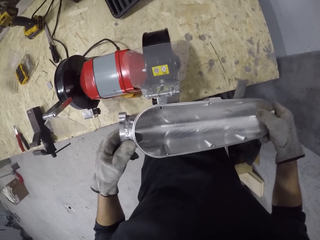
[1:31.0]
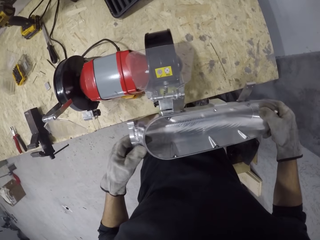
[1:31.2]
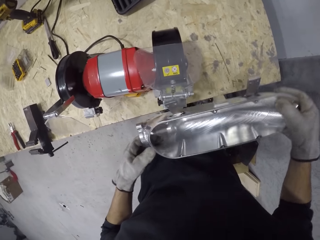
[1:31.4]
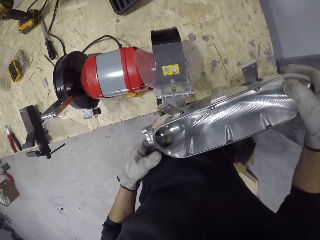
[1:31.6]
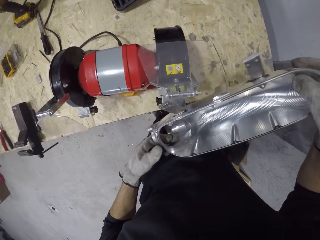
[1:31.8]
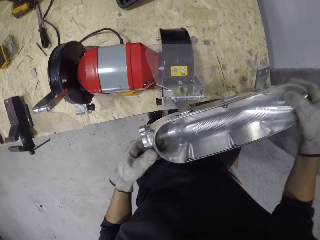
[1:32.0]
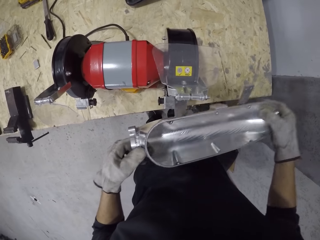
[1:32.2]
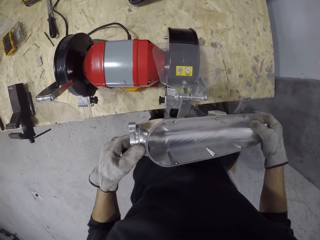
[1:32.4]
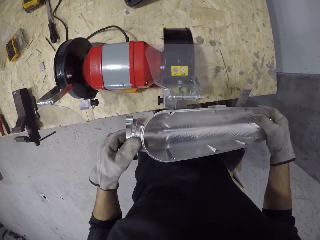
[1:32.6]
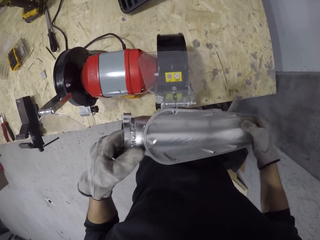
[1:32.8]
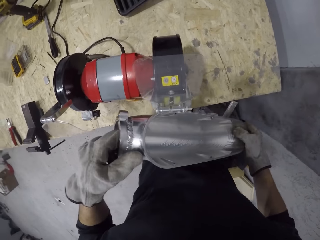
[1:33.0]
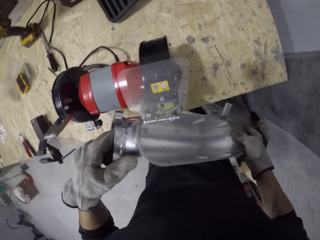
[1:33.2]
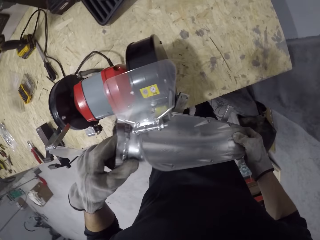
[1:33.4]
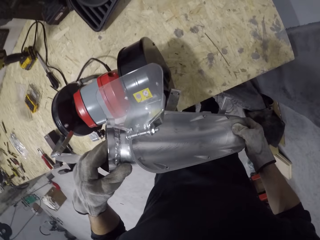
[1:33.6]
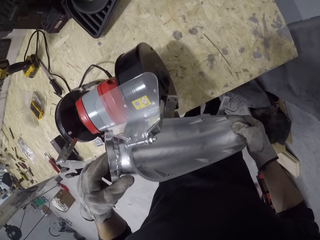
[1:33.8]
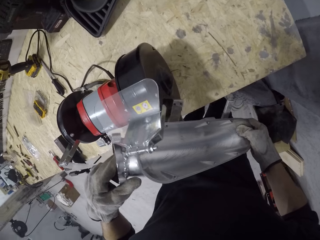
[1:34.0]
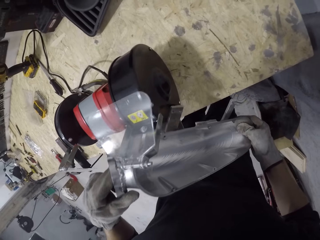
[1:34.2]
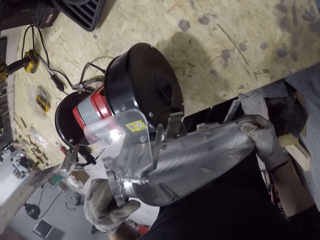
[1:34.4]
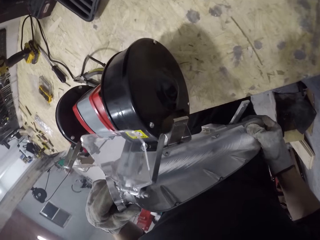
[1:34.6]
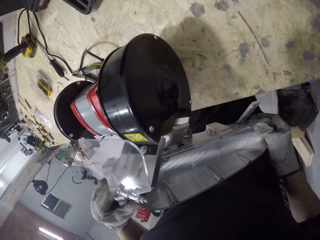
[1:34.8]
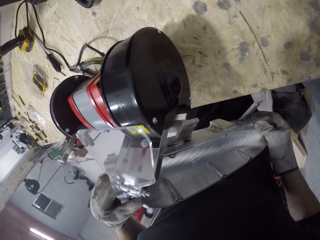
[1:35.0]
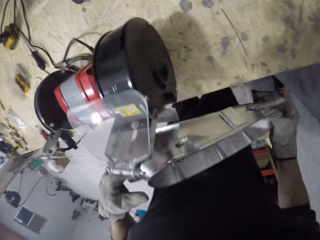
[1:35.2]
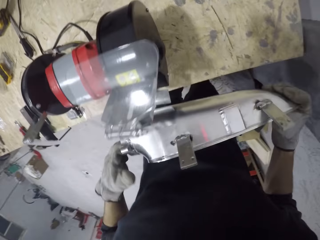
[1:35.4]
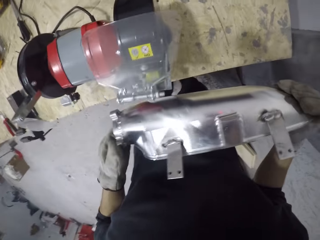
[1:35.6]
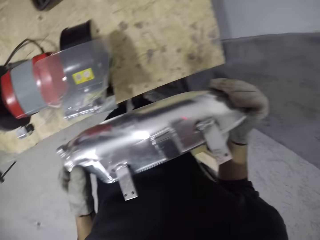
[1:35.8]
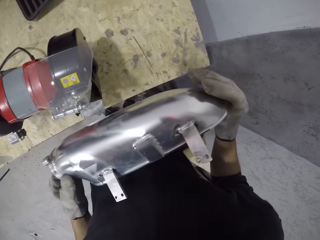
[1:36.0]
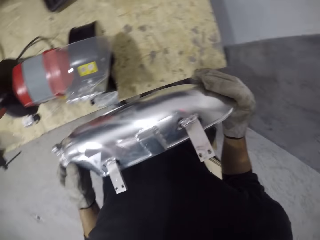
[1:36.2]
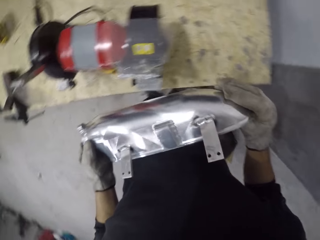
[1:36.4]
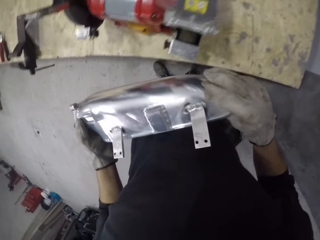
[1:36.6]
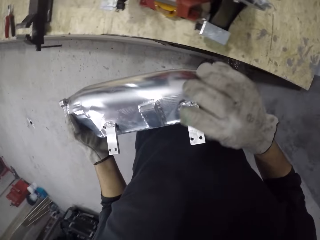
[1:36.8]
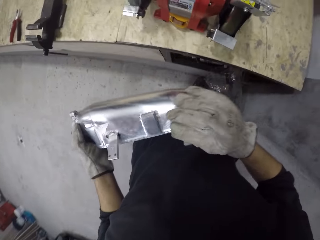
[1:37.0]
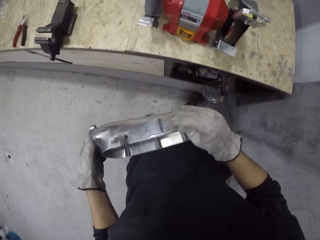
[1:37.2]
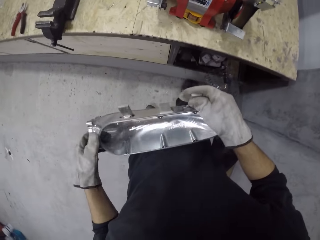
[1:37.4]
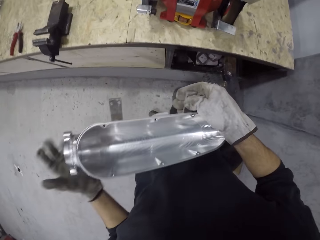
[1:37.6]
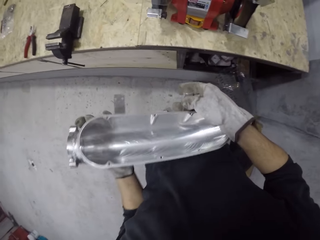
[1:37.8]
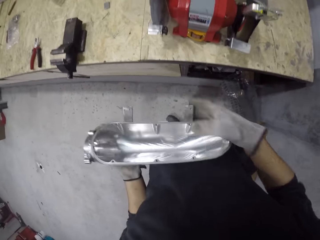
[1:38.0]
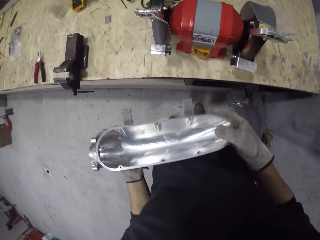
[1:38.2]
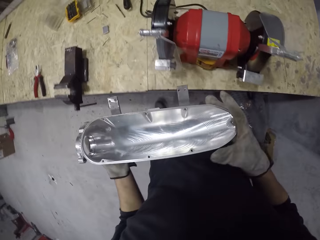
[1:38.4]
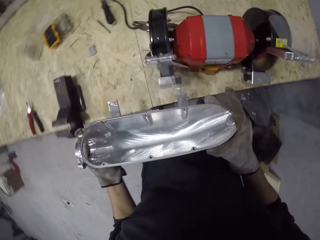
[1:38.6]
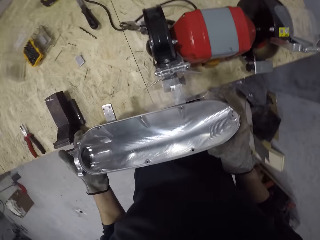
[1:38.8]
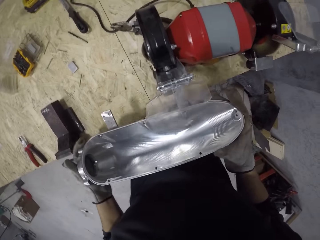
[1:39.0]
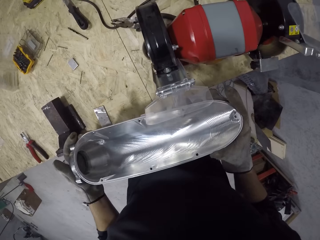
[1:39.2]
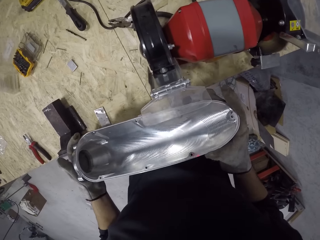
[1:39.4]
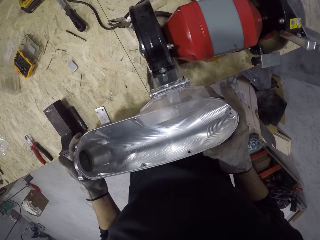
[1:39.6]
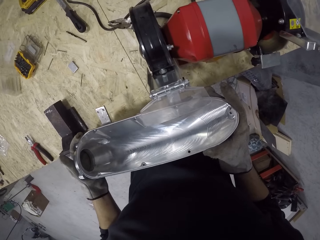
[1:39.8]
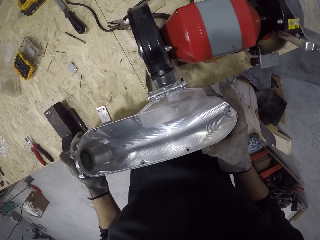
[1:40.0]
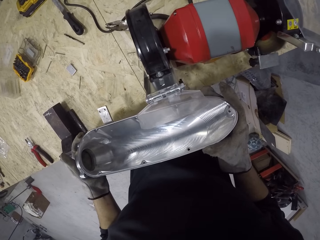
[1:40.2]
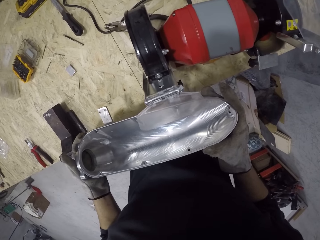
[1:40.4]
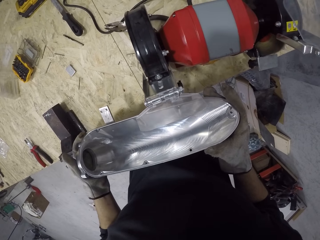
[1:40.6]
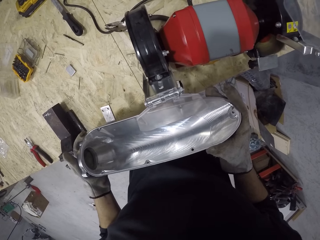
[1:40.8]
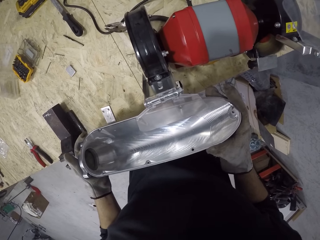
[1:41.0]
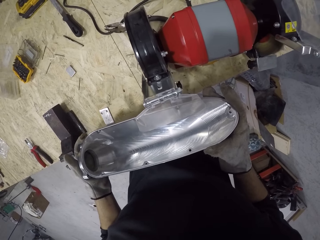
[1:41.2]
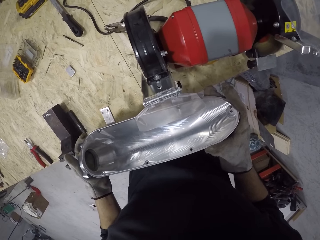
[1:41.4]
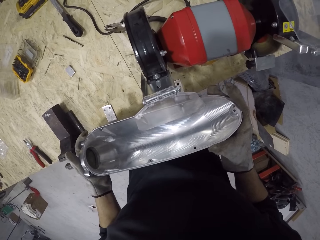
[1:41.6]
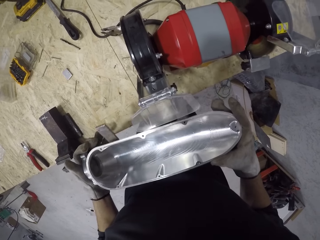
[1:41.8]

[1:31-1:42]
The camera wearer polishes the side mirror housing. They inspect the side mirror housing. They carry the metal with both hands. They smoothen the surface of the metal with the fine wheel of the bench grinder with both hands.

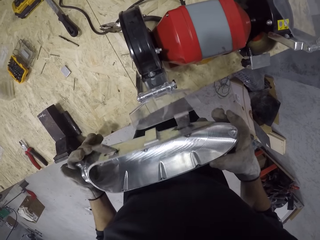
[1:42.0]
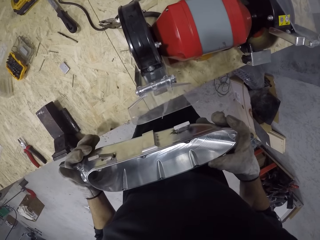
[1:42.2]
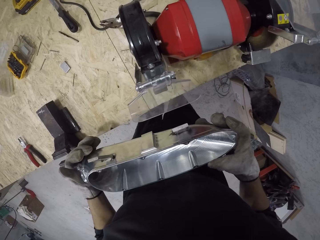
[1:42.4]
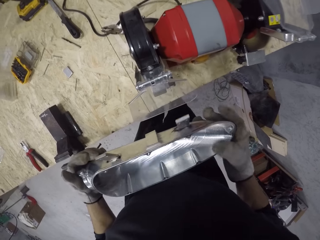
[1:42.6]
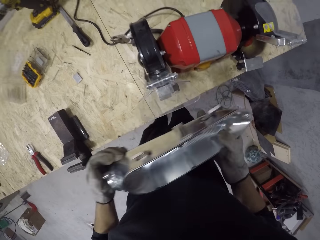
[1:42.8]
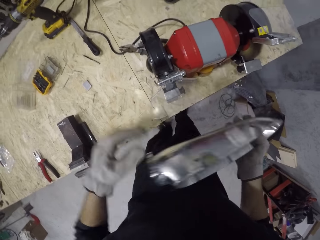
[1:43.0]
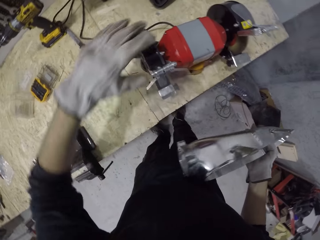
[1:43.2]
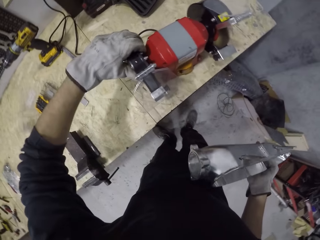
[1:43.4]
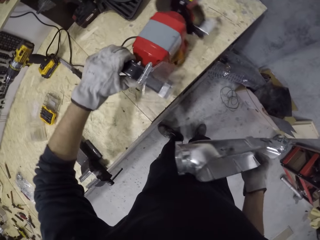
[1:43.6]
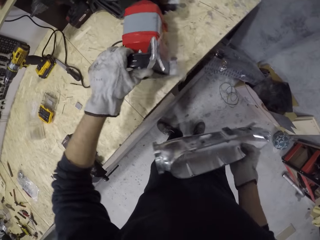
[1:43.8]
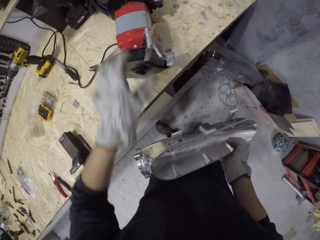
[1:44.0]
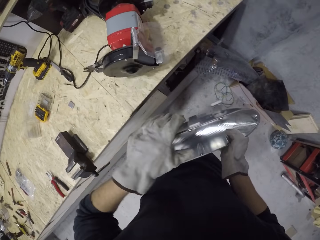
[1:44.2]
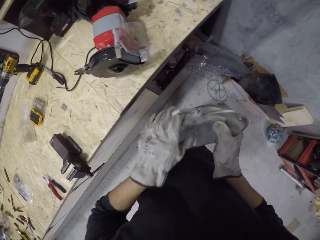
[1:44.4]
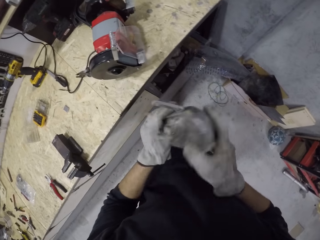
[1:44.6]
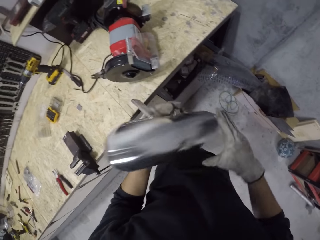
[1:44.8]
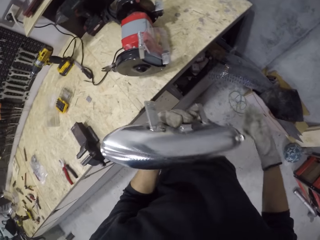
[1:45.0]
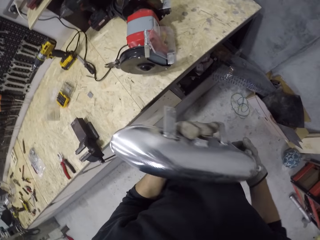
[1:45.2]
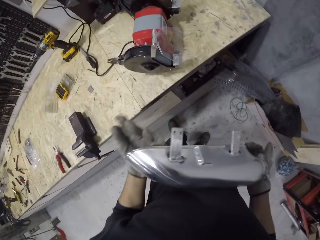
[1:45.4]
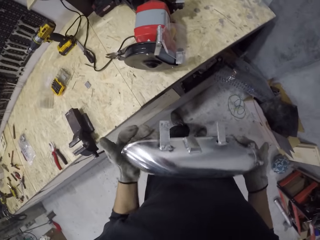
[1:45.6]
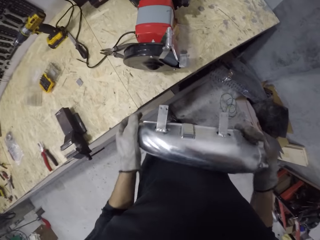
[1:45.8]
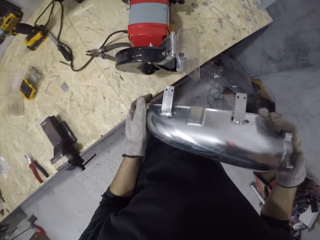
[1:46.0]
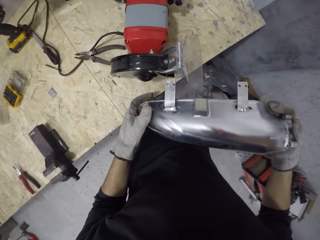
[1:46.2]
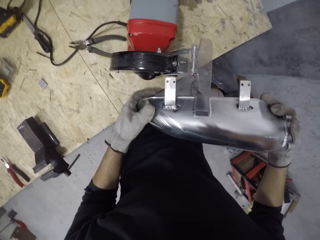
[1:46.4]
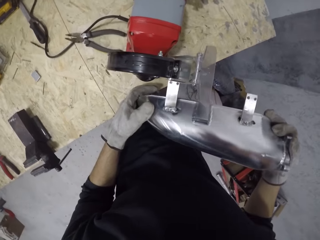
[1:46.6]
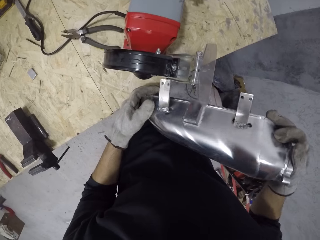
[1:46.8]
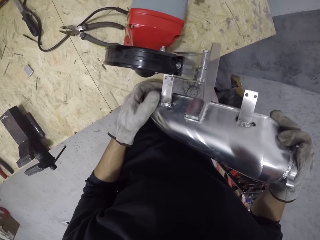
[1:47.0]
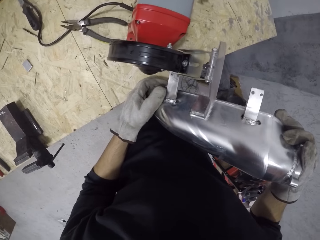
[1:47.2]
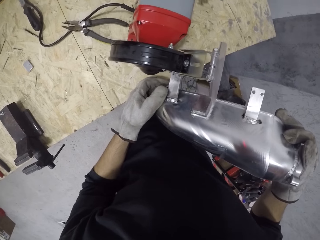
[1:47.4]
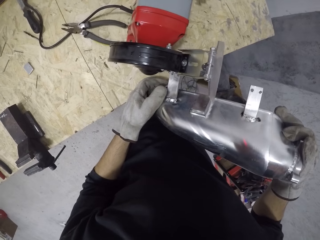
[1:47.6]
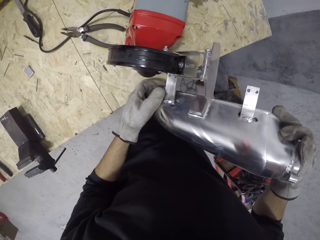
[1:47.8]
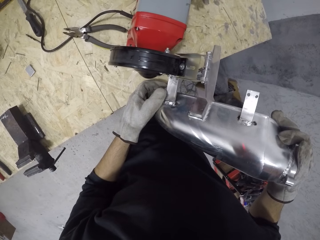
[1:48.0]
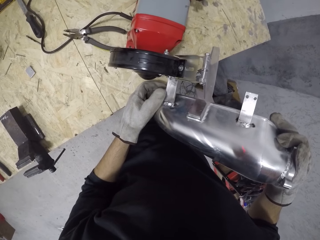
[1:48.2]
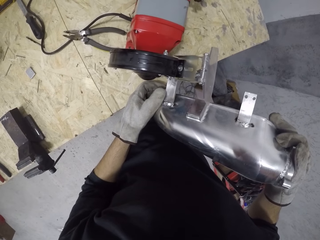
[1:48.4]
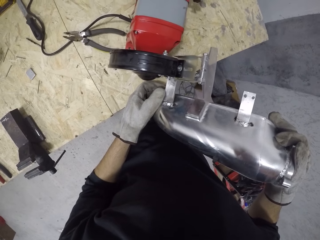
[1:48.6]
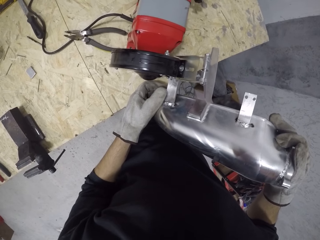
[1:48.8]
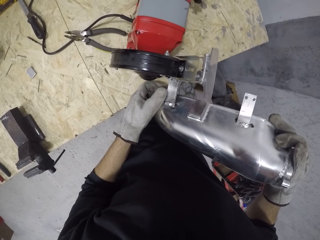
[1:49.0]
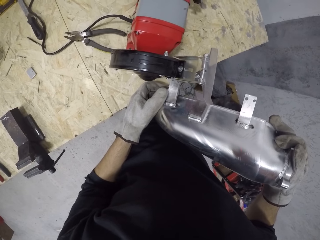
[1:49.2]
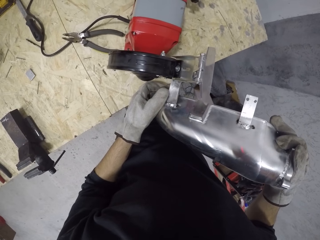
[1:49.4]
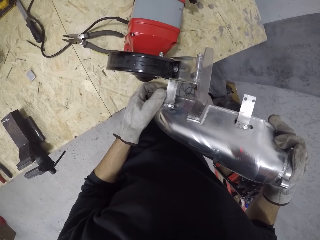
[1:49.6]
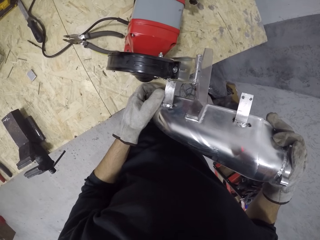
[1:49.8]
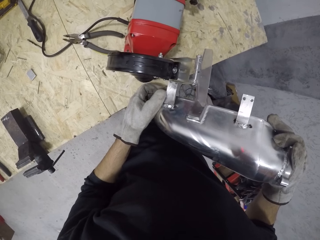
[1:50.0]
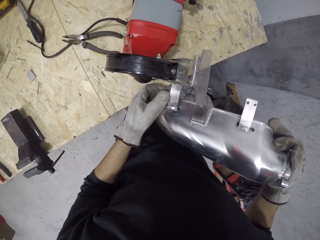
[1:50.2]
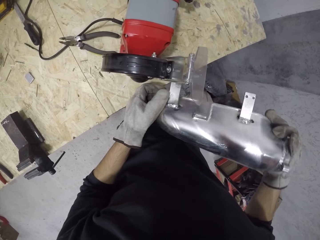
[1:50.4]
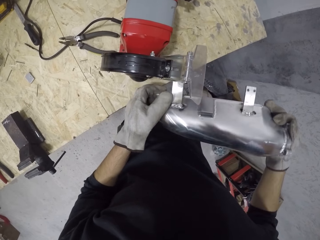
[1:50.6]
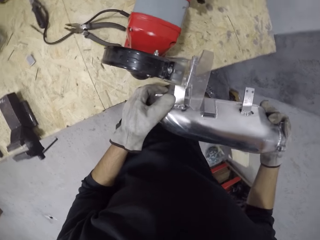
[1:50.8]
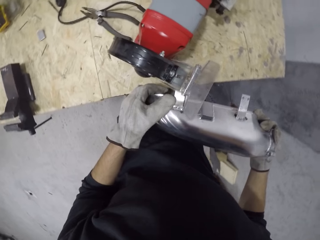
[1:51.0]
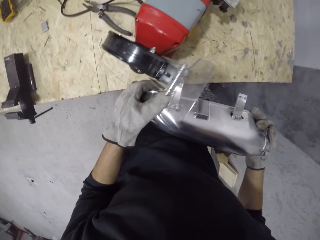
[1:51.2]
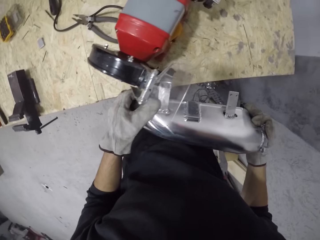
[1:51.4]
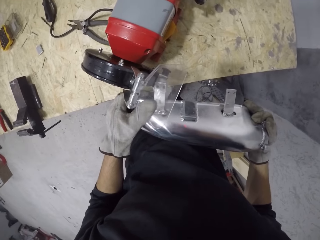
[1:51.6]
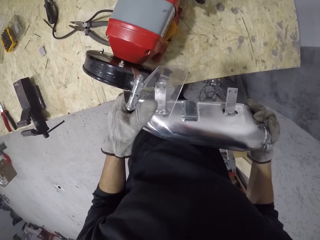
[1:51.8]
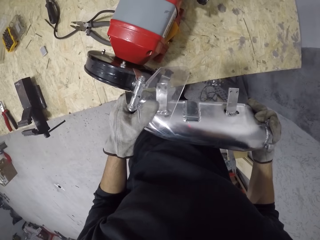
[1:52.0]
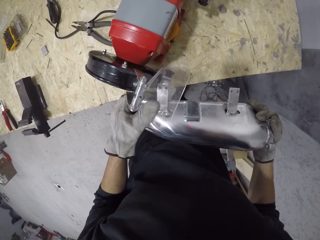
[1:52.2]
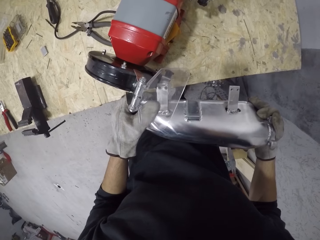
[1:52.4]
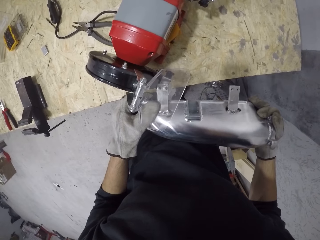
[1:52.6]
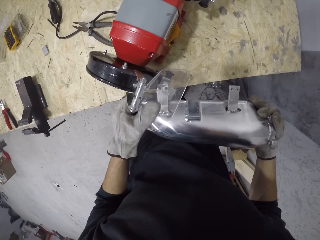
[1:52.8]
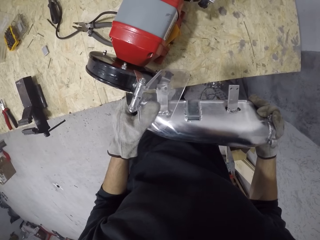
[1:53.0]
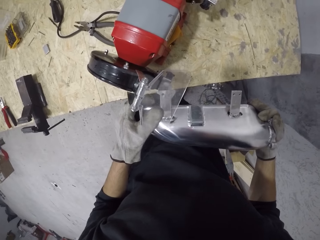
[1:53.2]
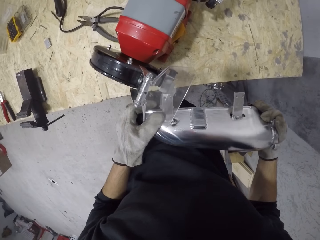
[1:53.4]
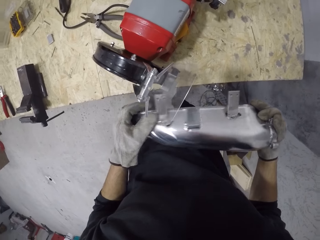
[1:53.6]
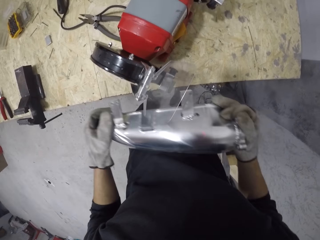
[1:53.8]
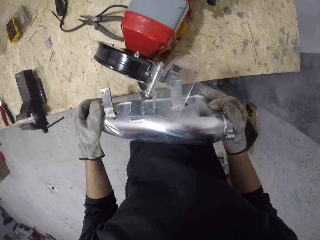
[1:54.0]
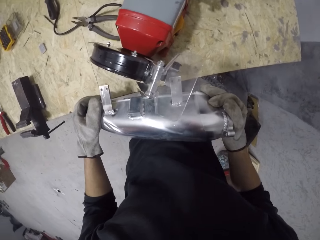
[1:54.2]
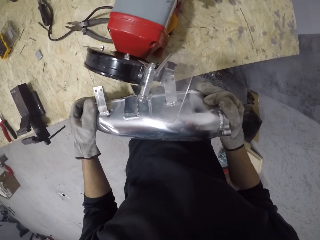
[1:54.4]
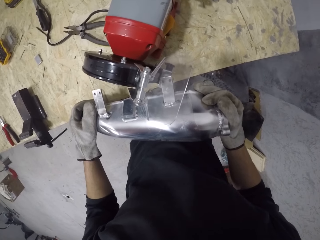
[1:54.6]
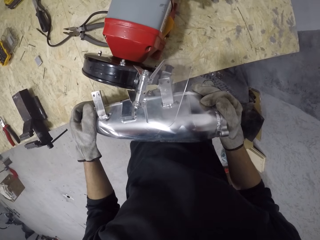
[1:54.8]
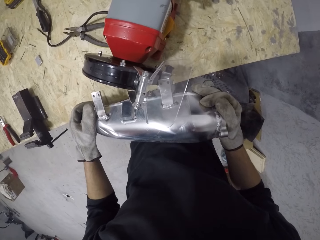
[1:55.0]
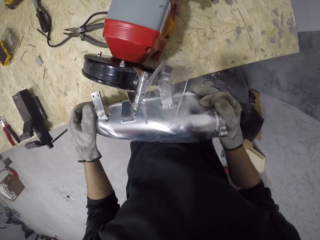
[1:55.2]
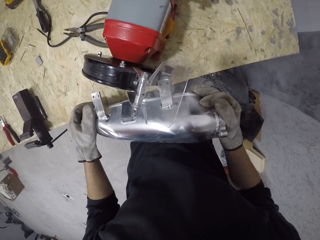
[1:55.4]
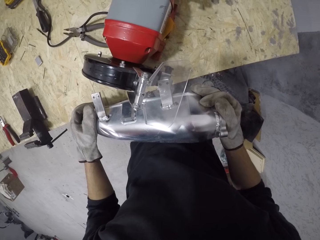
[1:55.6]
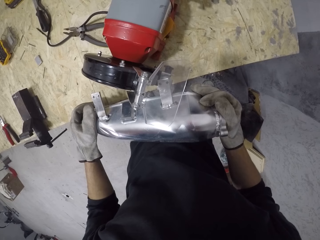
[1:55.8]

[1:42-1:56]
The camera wearer inspects the side mirror housing. He adjusts the multifunction grinder and polishing machine on a table with his left hand. He turns the side mirror housing. He smoothens the edges of the metal with the fine wheel of the bench grinder with both hands.
